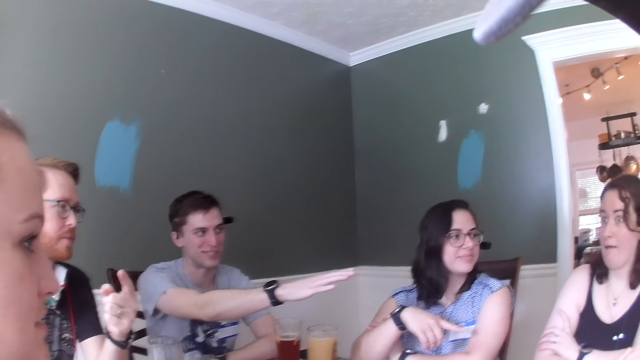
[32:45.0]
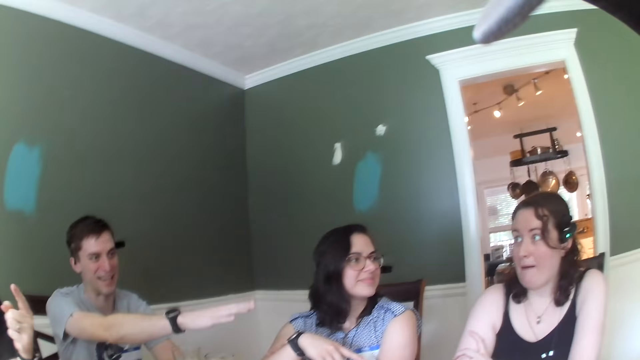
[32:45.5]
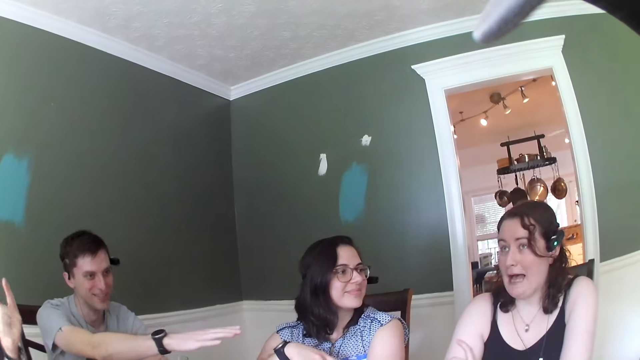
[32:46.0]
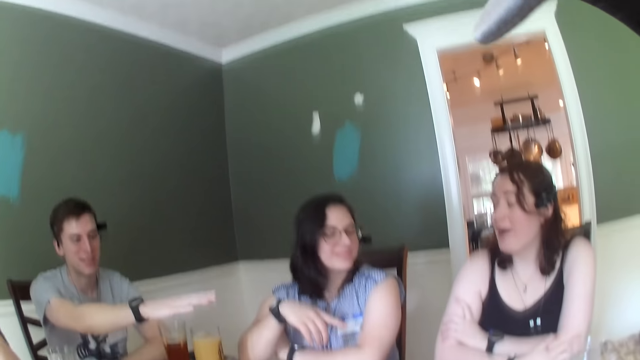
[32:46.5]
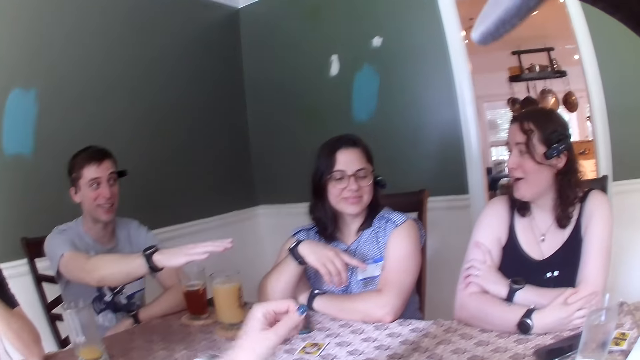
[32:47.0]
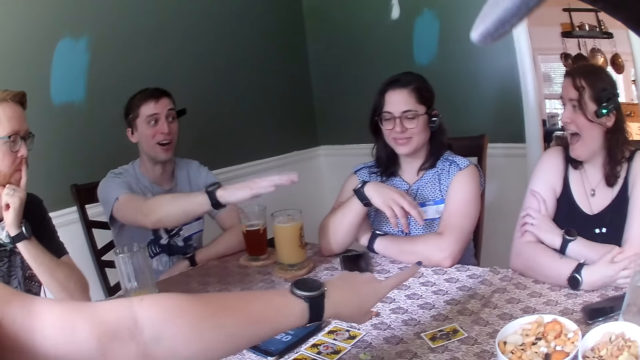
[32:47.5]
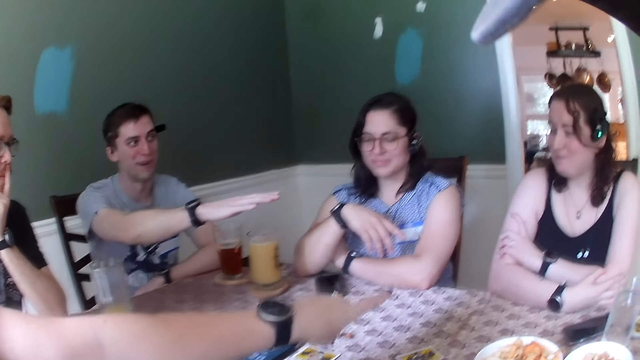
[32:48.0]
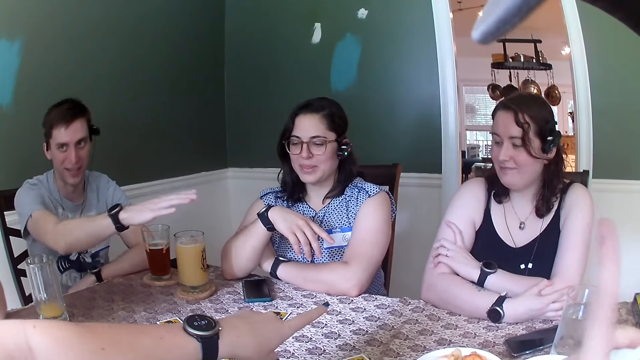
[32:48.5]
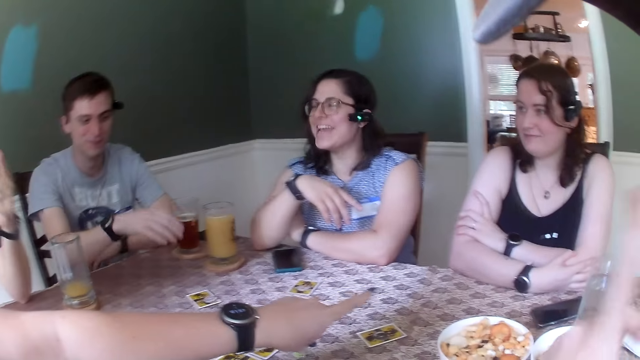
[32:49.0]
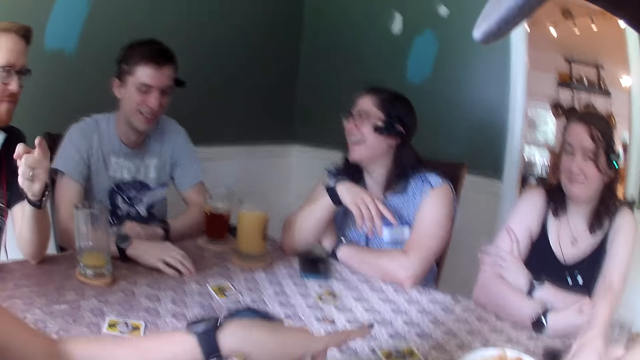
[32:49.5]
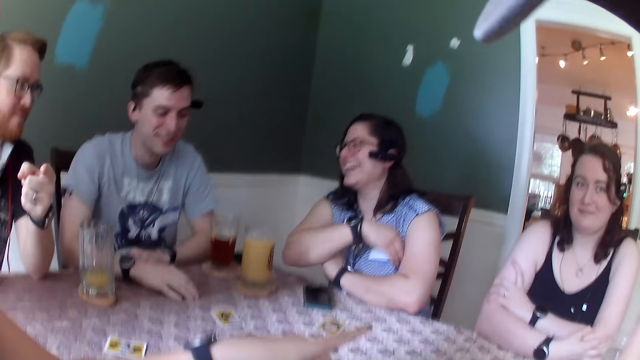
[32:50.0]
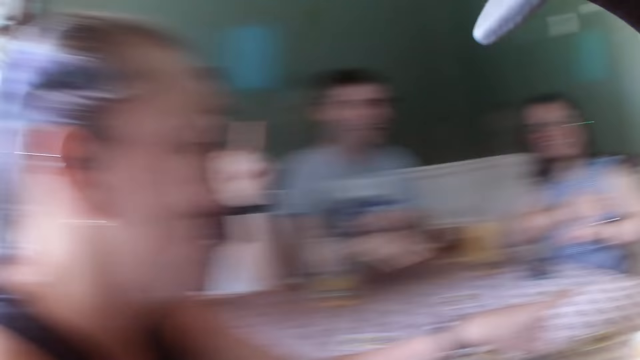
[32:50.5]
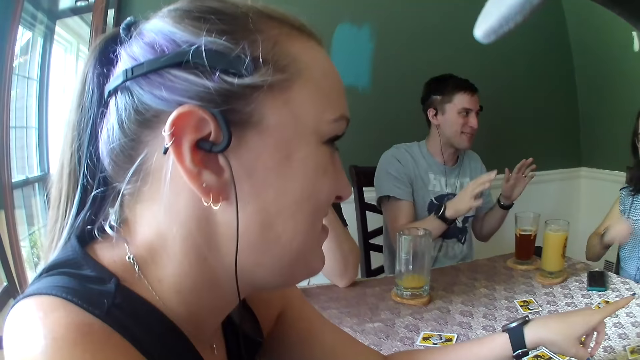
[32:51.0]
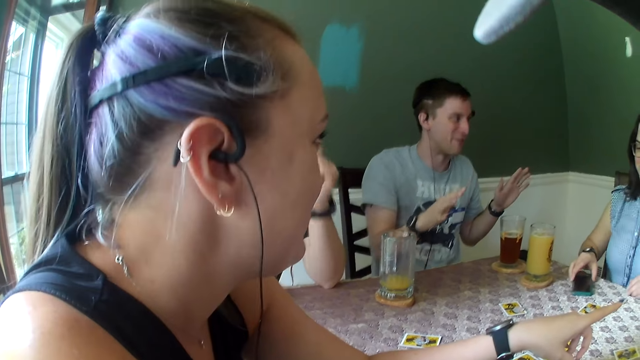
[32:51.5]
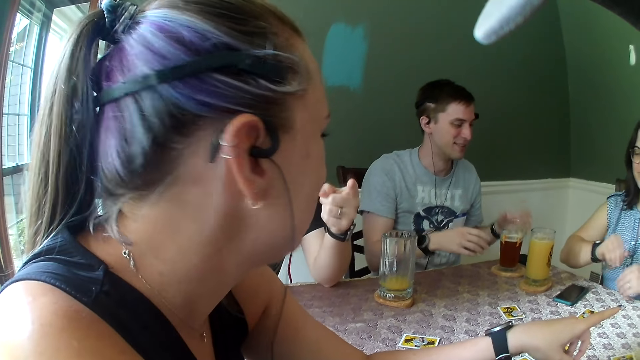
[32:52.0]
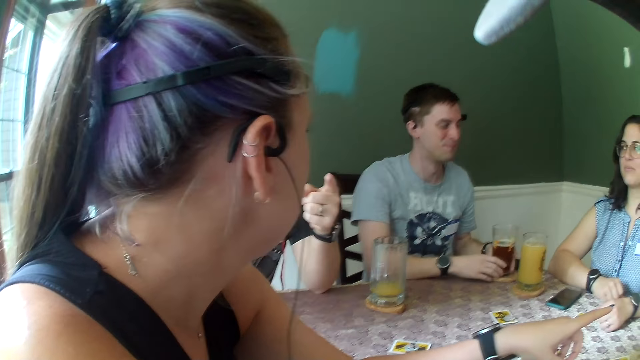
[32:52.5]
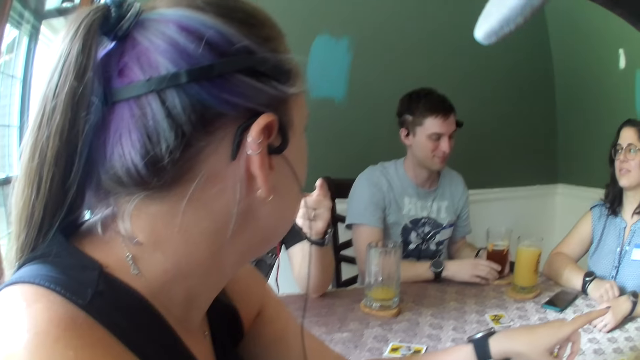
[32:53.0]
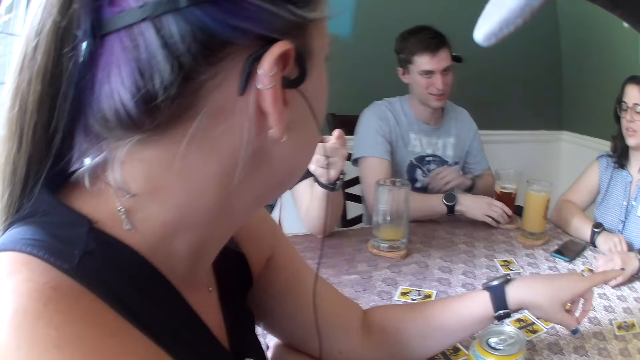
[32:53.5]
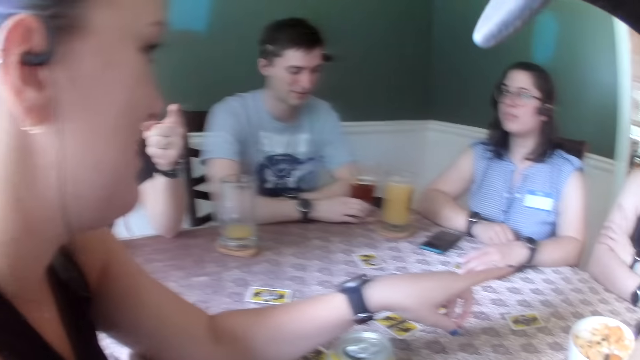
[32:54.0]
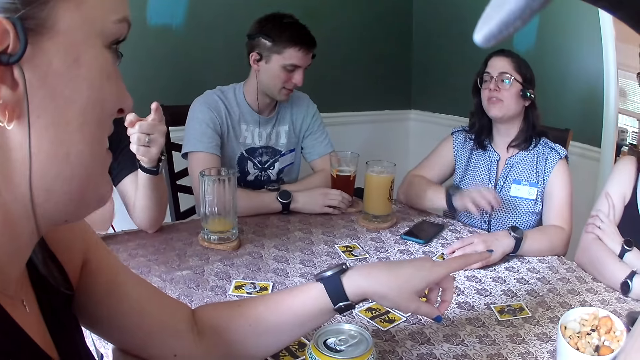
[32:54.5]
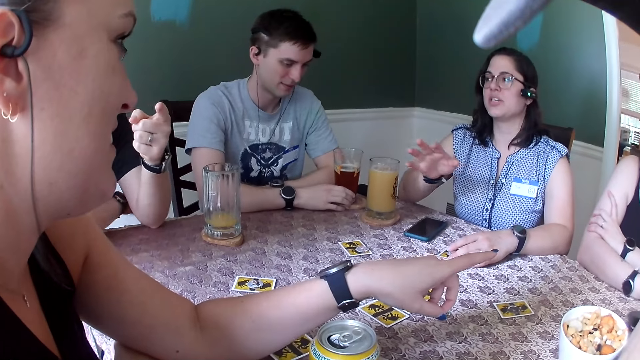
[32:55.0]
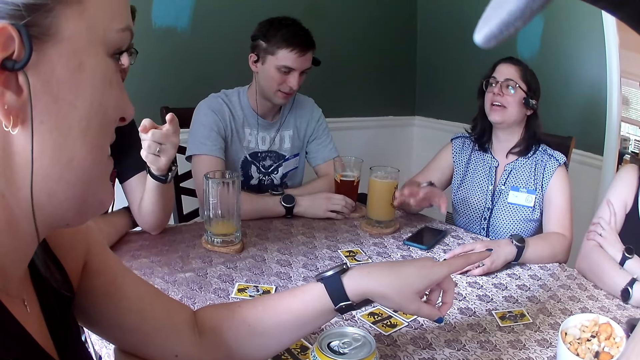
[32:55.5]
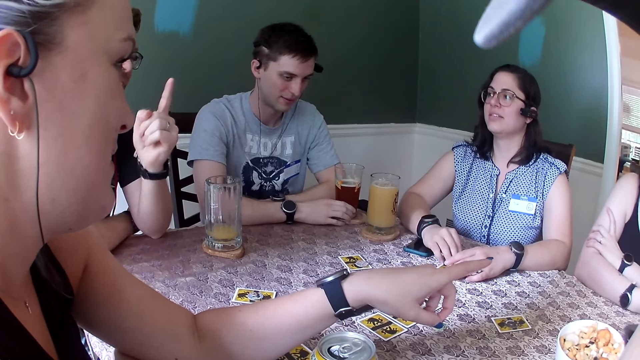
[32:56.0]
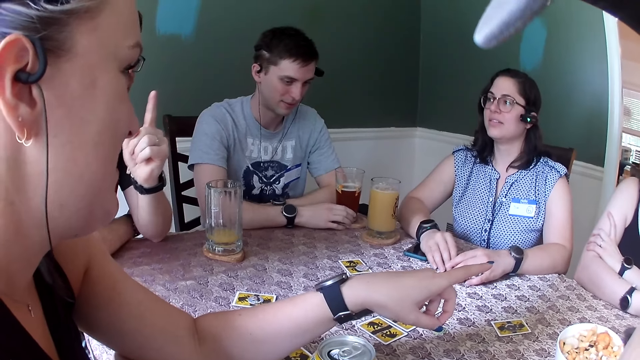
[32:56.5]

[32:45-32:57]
A man raises a hand. A woman speaks to everybody on the table. Another woman speaks to the first woman. The second woman points her left hand towards the first woman. The camera wearer raises a hand. Another man speaks to everybody on the table. A third woman interacts with the other man.

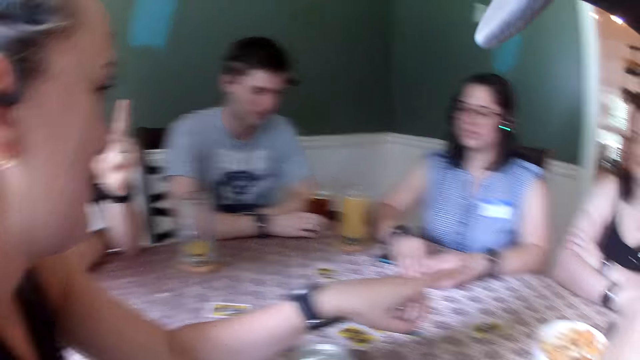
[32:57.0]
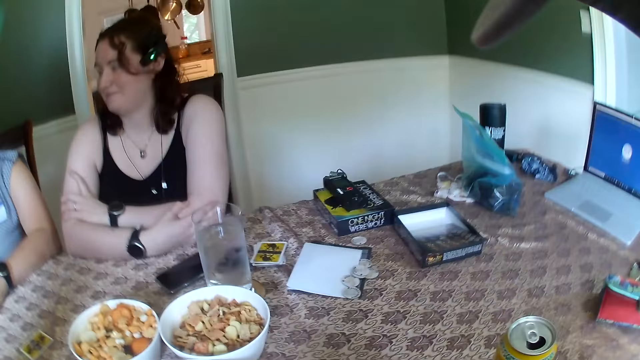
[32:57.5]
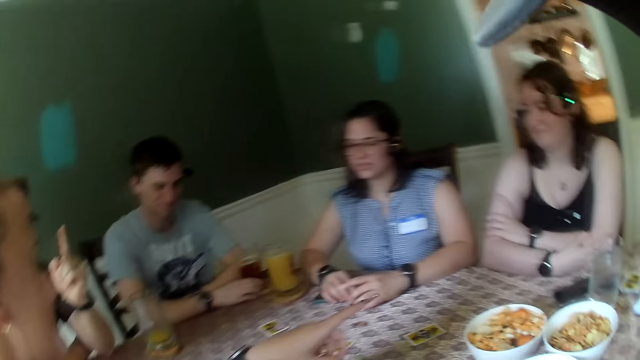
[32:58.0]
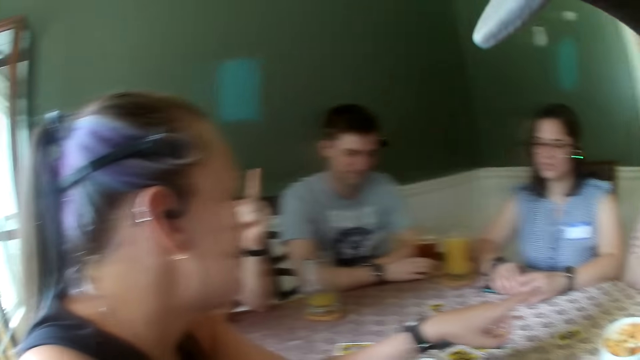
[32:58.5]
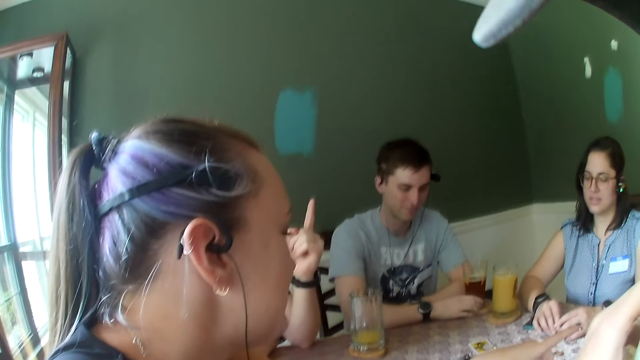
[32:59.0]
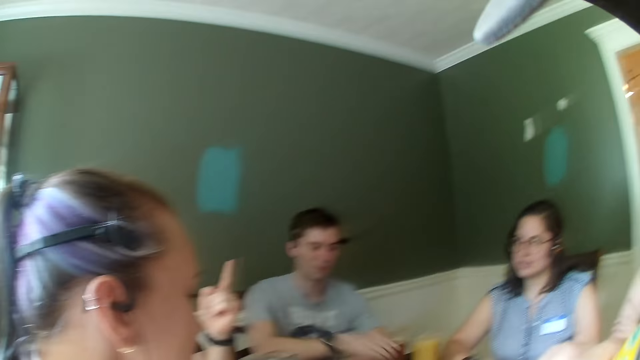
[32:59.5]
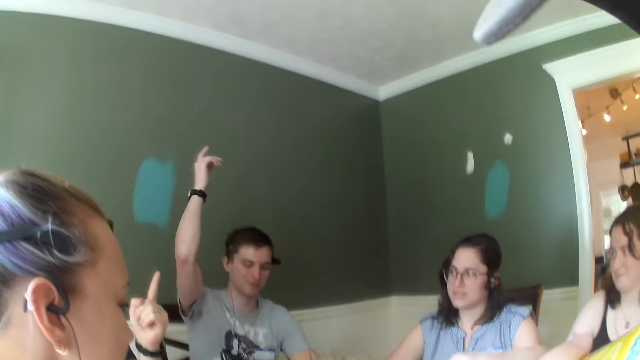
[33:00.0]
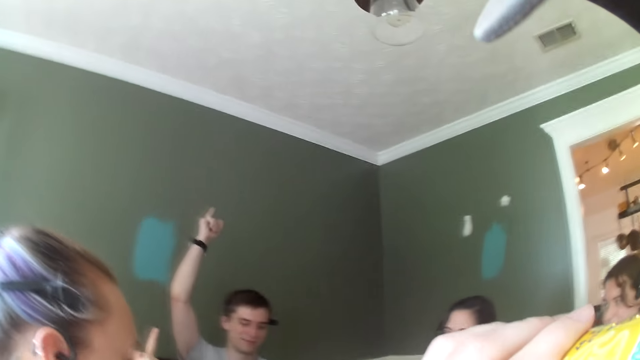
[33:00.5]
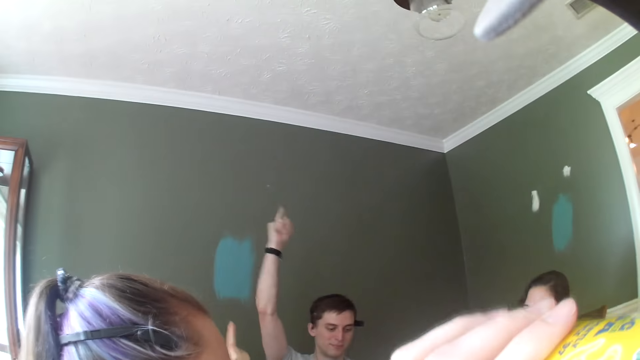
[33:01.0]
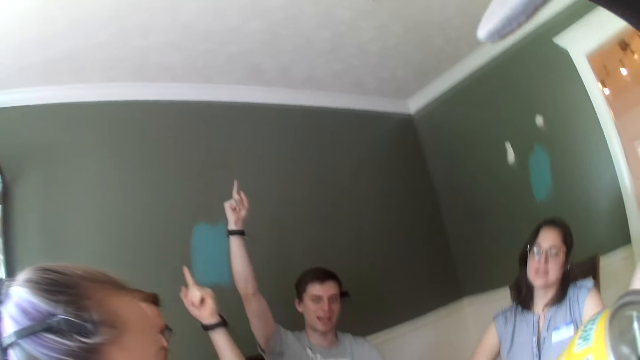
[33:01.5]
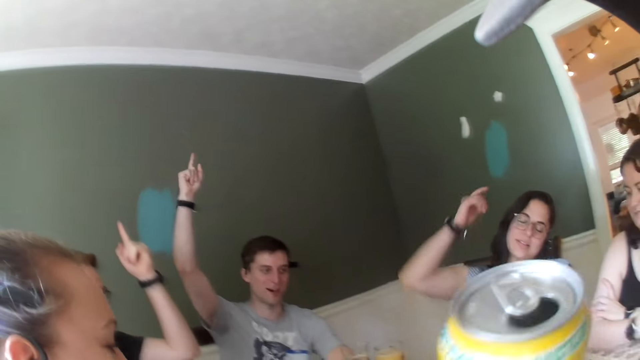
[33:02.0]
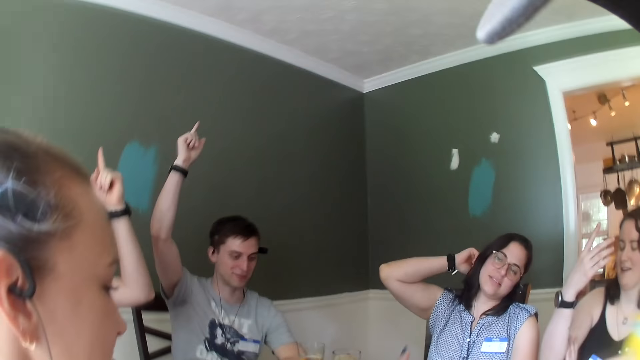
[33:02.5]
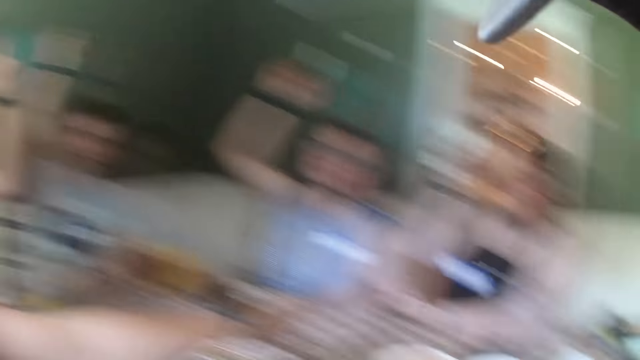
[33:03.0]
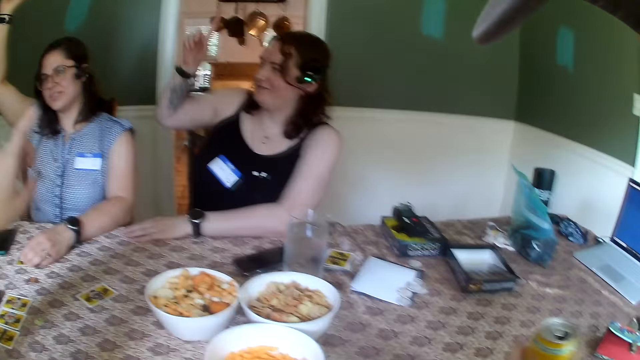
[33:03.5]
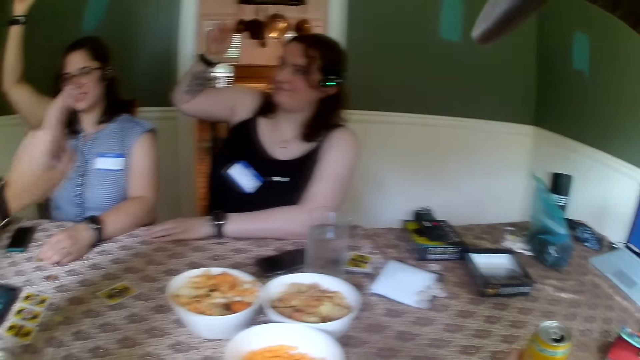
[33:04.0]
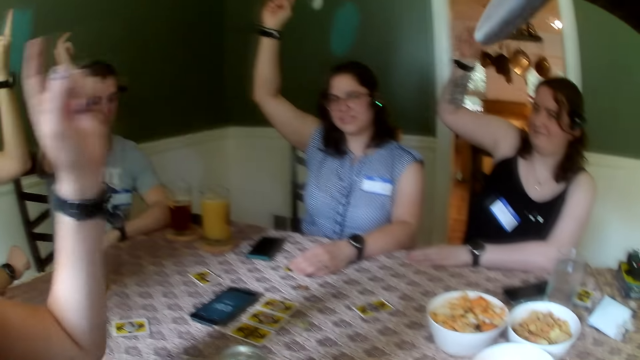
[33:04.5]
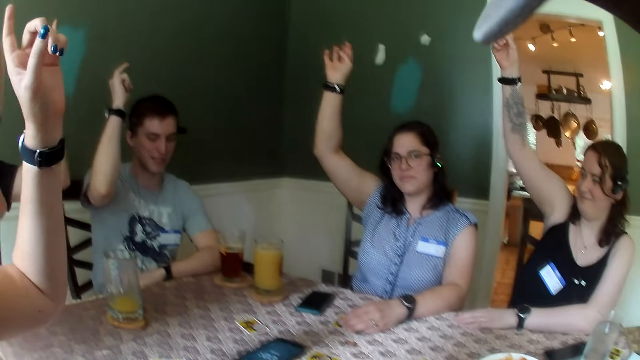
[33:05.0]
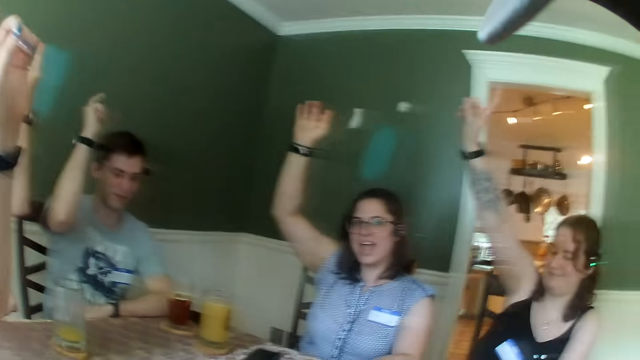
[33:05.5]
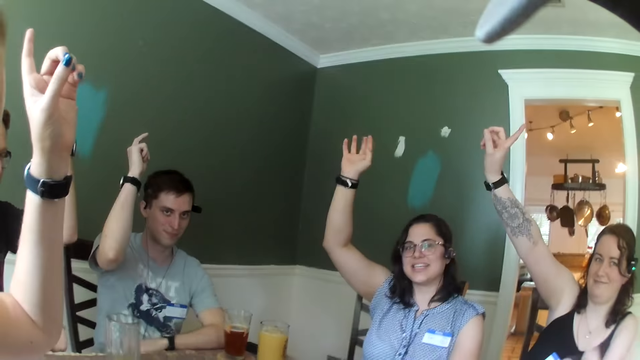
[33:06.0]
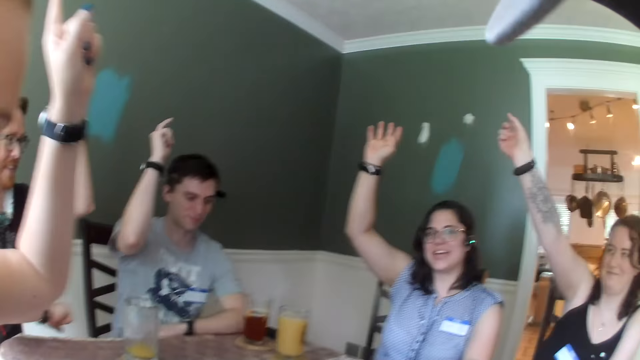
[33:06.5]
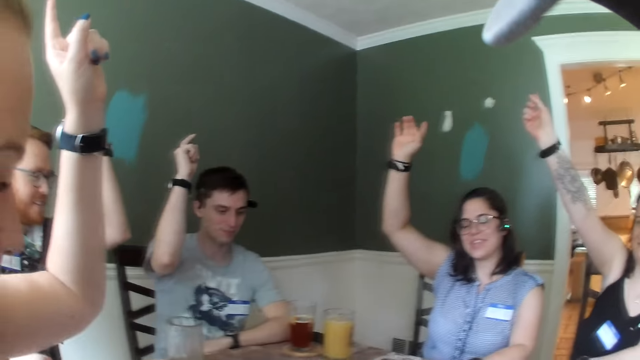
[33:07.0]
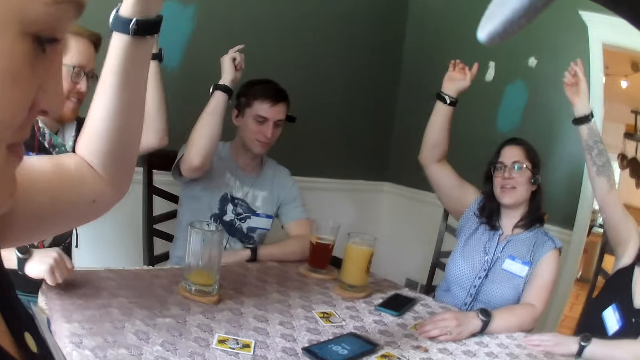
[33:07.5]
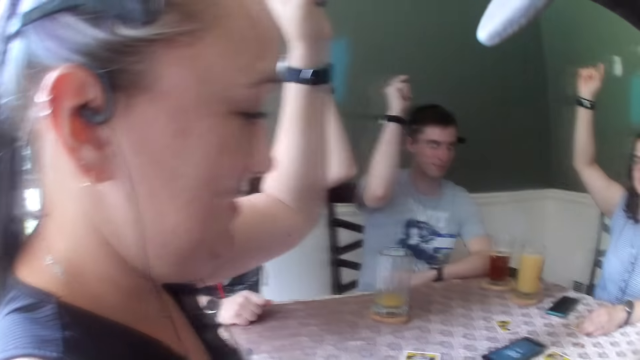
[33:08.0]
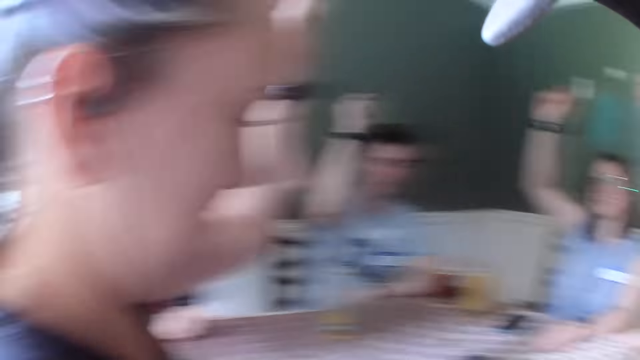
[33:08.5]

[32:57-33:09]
The camera wearer picks up a container of drink. A man speaks to everybody on the table. The man raises his right hand up. The camera wearer drinks from a canned drink with his left hand. Another man raises his left hand up. A woman raises her right hand up. Another woman raises her right hand up. A third woman speaks to the second woman. The camera wearer places the canned drink in his left hand on the table. The first man raises a hand. The camera wearer raises a hand. The third woman raises her left hand up. The camera wearer speaks to everybody on the table. The first woman speaks to the camera wearer.
